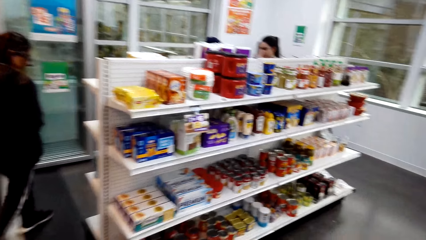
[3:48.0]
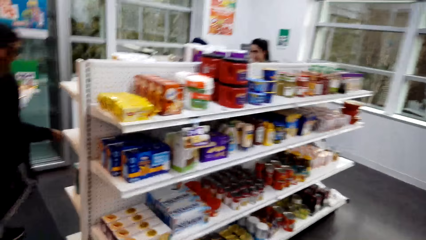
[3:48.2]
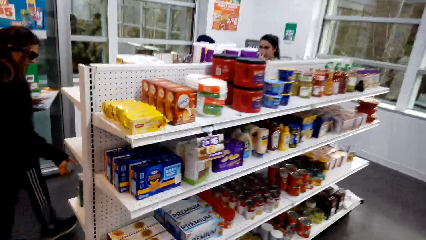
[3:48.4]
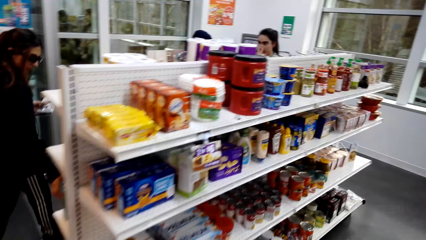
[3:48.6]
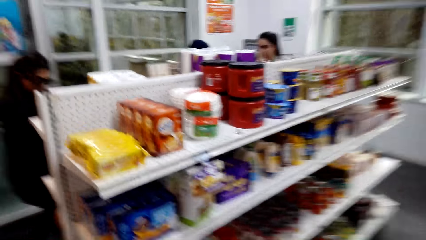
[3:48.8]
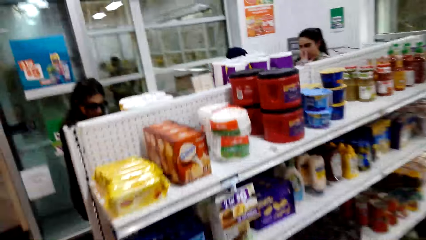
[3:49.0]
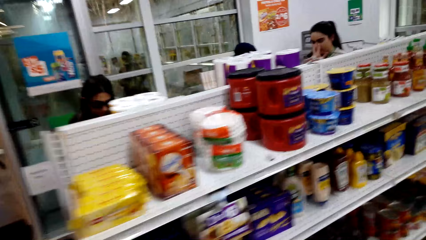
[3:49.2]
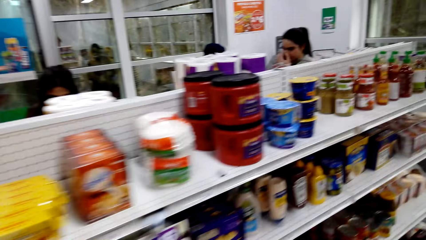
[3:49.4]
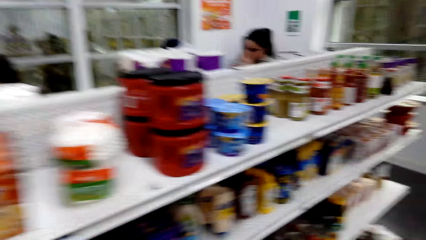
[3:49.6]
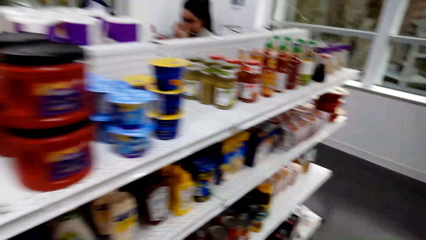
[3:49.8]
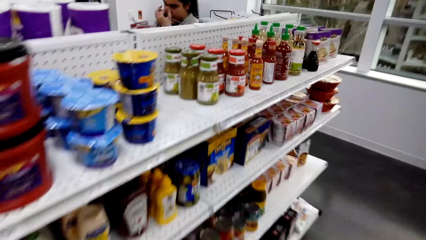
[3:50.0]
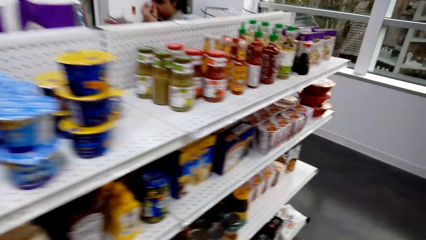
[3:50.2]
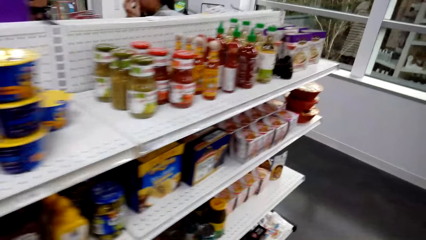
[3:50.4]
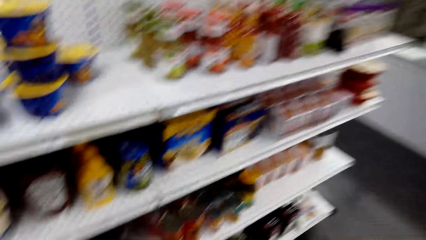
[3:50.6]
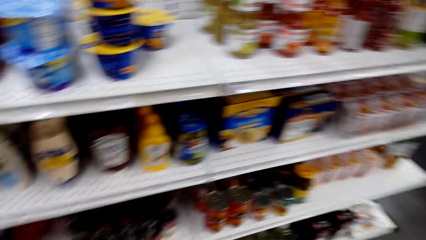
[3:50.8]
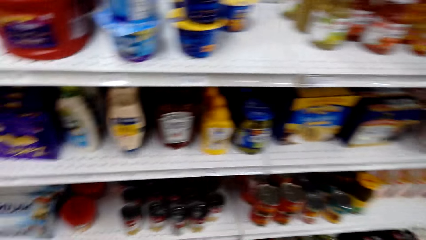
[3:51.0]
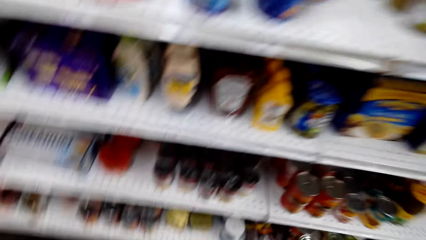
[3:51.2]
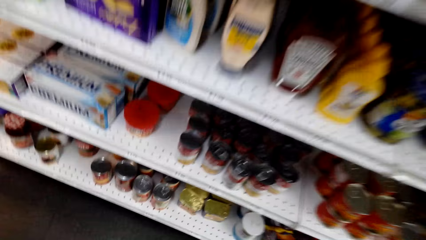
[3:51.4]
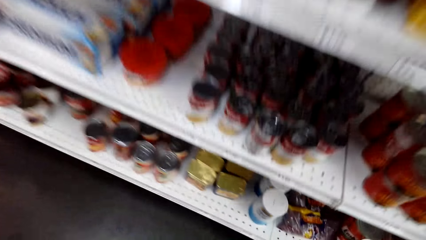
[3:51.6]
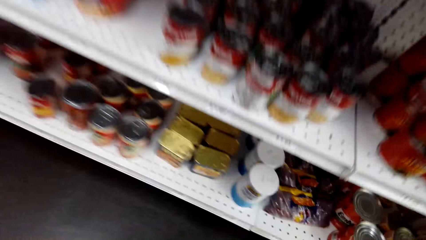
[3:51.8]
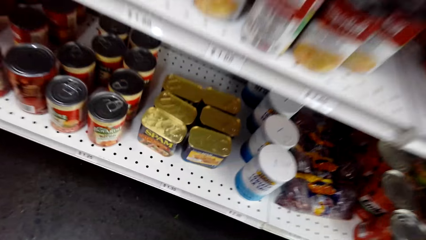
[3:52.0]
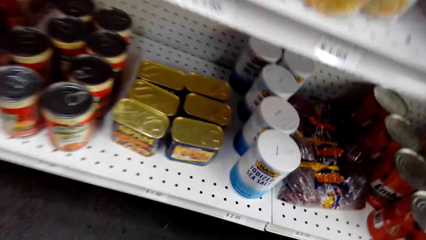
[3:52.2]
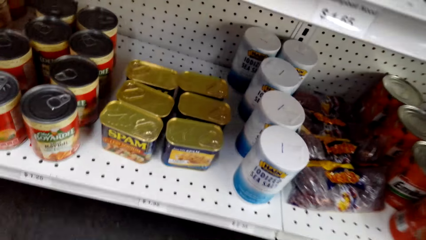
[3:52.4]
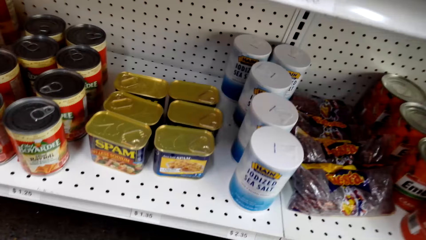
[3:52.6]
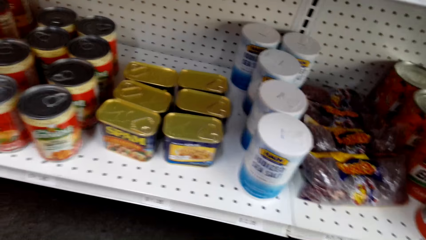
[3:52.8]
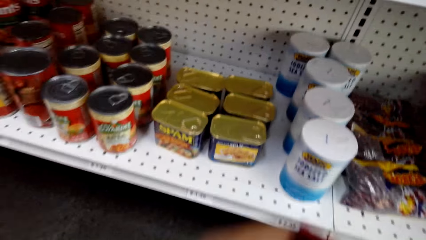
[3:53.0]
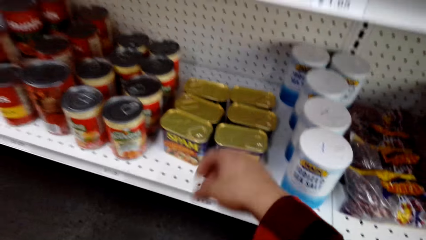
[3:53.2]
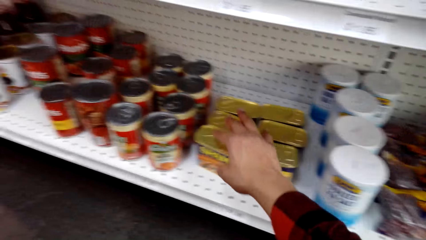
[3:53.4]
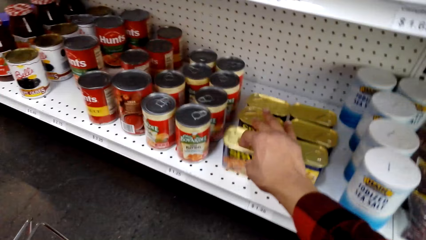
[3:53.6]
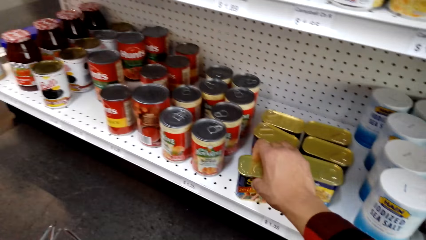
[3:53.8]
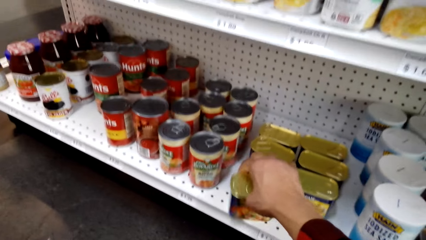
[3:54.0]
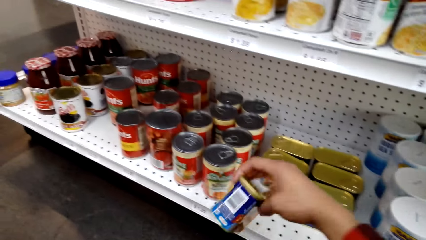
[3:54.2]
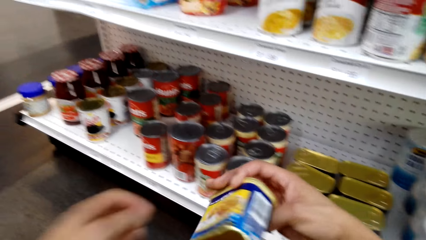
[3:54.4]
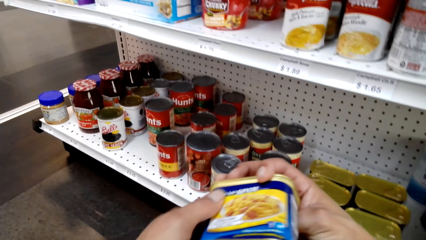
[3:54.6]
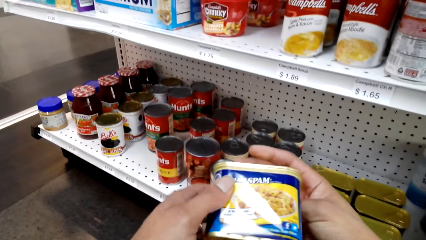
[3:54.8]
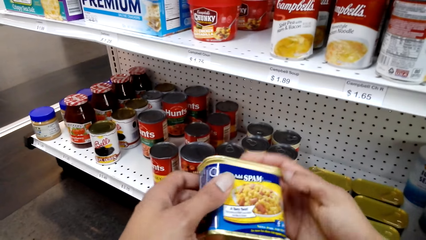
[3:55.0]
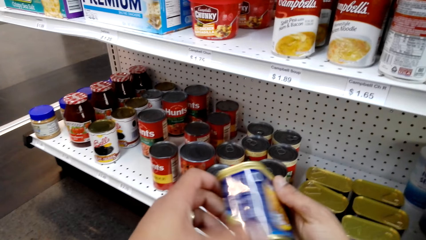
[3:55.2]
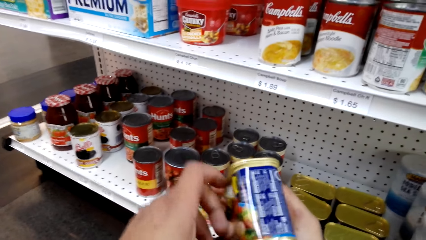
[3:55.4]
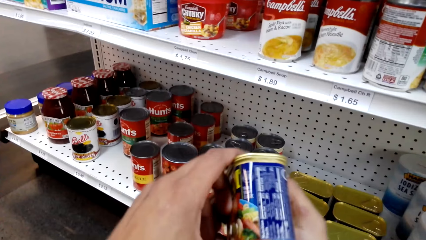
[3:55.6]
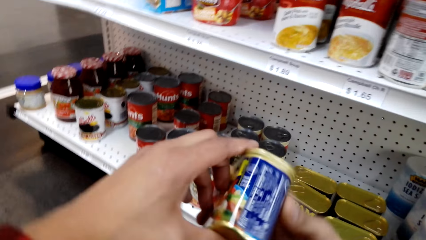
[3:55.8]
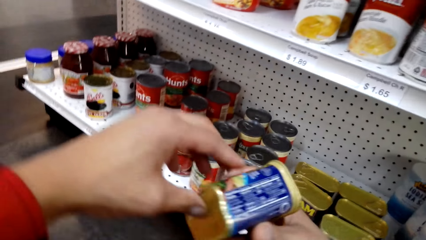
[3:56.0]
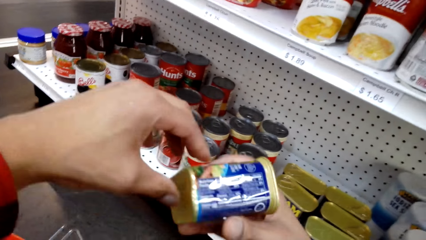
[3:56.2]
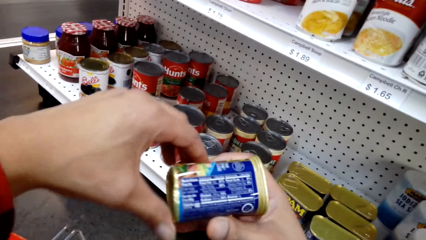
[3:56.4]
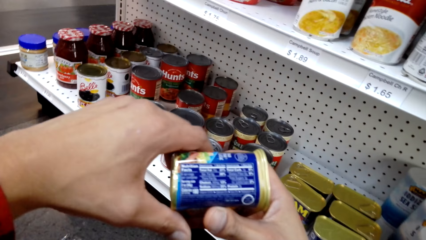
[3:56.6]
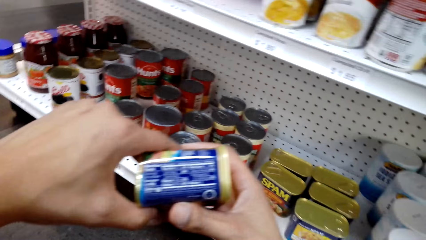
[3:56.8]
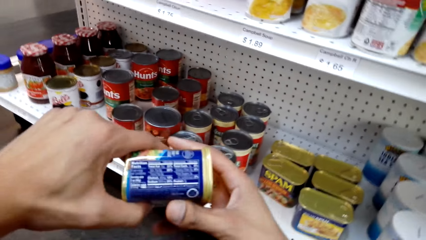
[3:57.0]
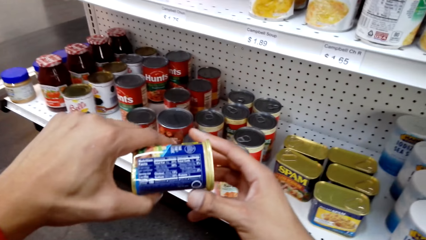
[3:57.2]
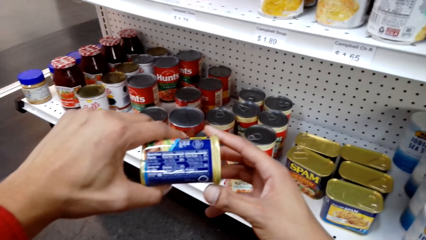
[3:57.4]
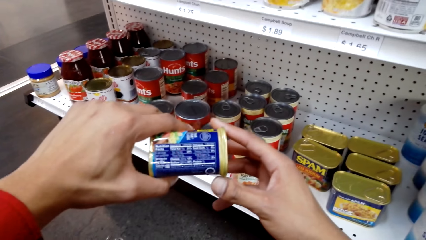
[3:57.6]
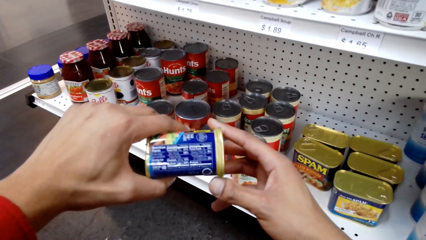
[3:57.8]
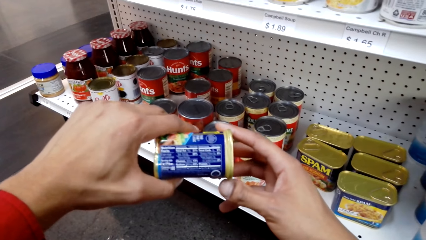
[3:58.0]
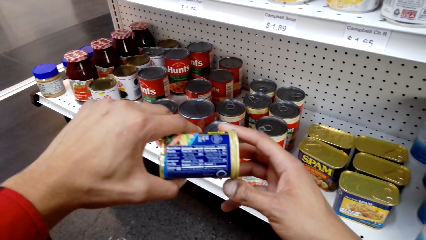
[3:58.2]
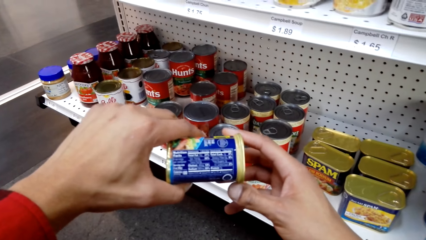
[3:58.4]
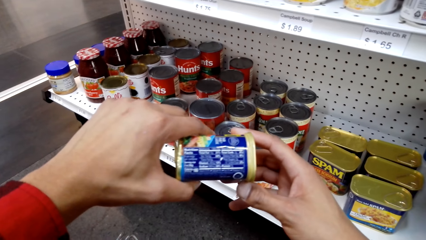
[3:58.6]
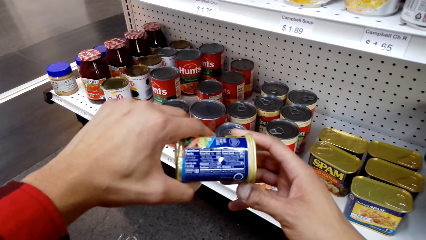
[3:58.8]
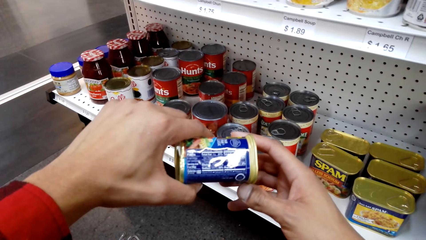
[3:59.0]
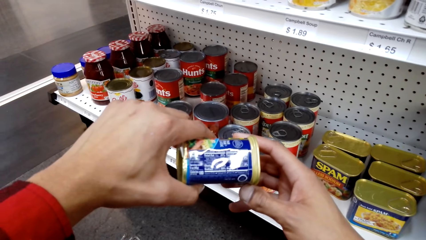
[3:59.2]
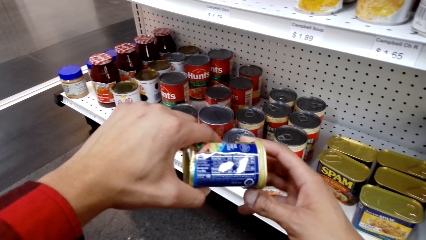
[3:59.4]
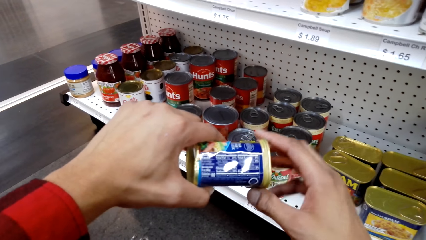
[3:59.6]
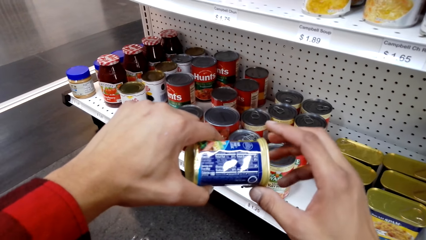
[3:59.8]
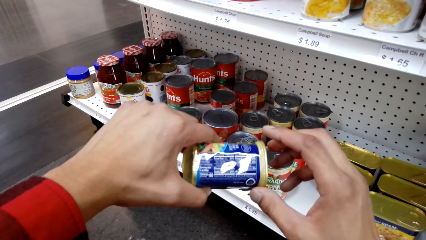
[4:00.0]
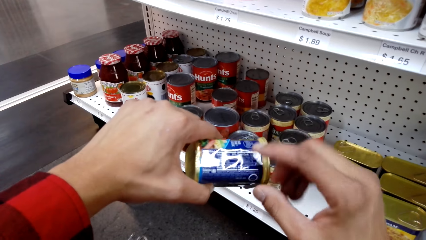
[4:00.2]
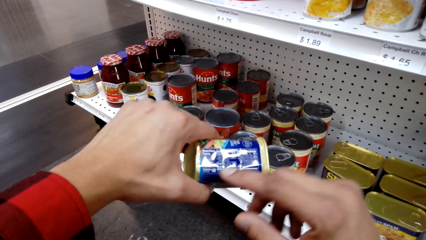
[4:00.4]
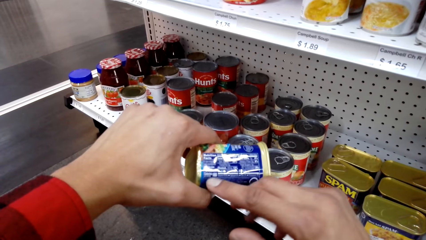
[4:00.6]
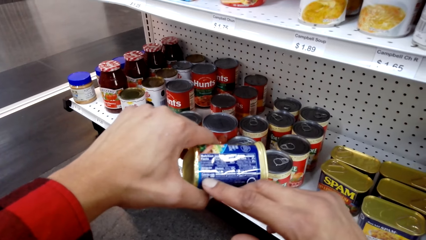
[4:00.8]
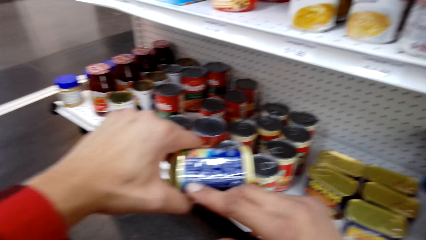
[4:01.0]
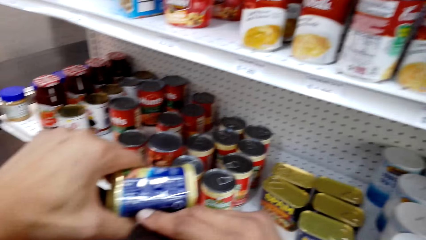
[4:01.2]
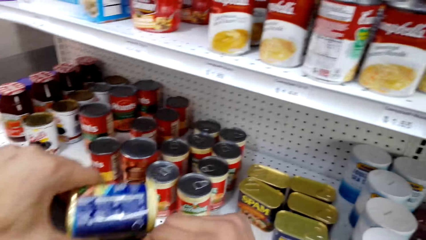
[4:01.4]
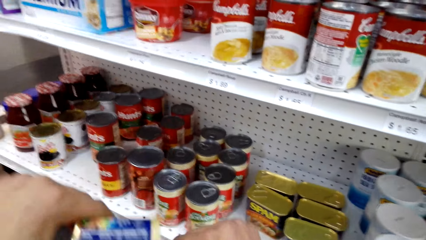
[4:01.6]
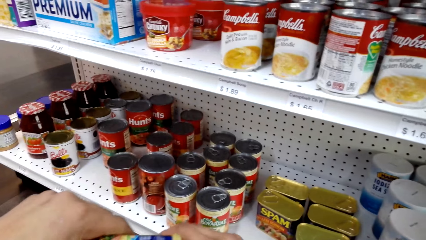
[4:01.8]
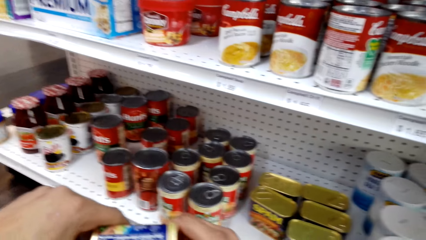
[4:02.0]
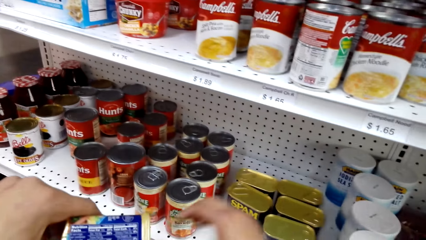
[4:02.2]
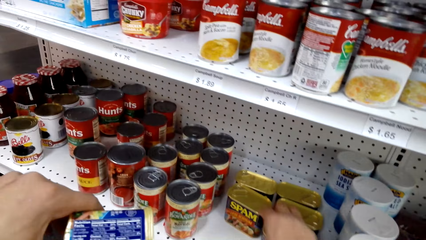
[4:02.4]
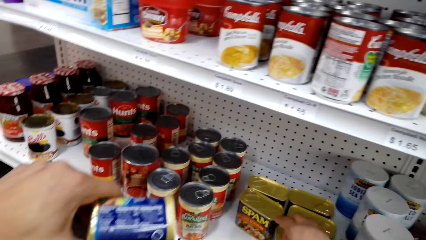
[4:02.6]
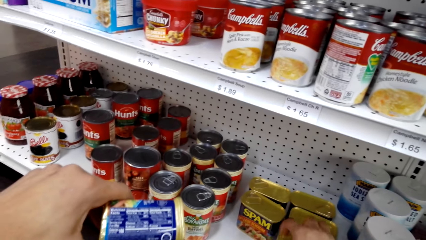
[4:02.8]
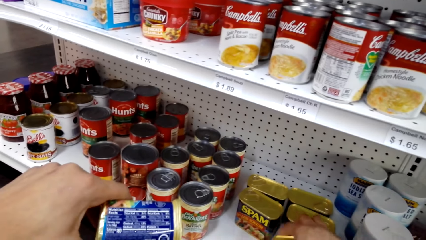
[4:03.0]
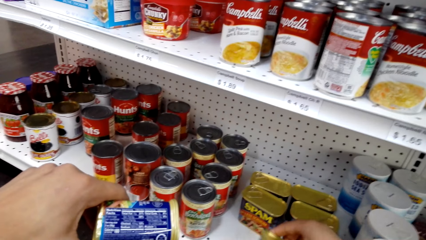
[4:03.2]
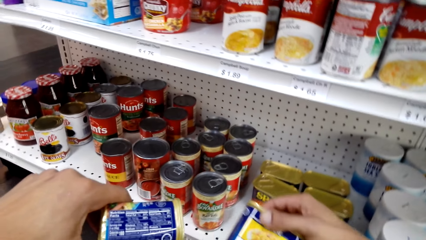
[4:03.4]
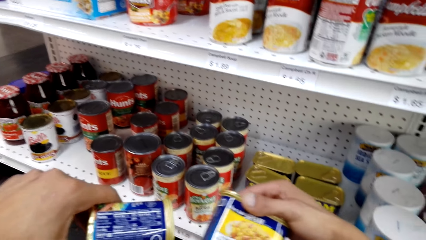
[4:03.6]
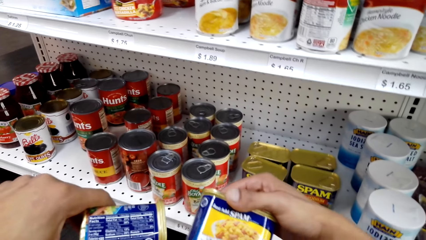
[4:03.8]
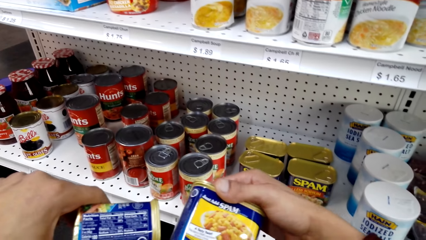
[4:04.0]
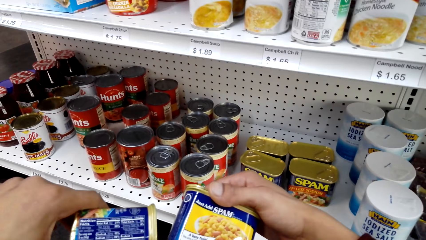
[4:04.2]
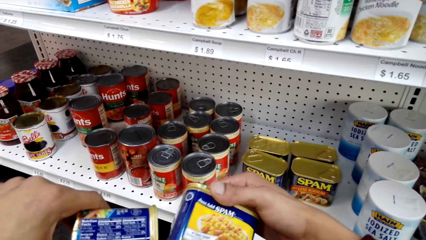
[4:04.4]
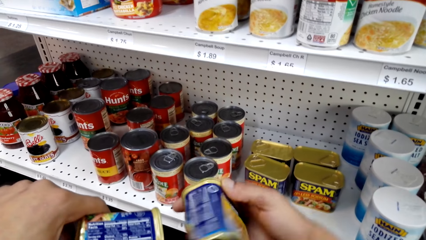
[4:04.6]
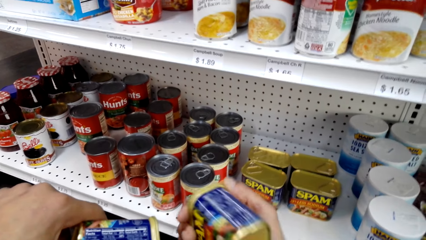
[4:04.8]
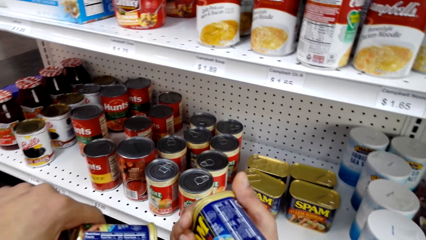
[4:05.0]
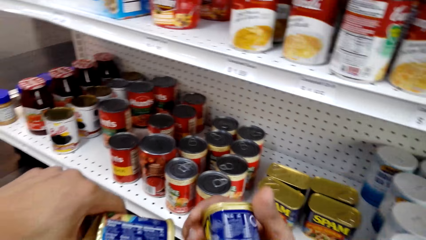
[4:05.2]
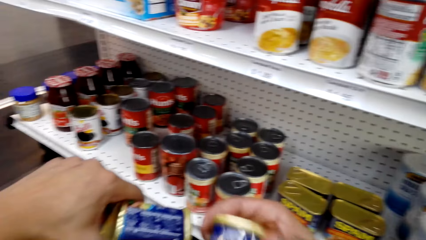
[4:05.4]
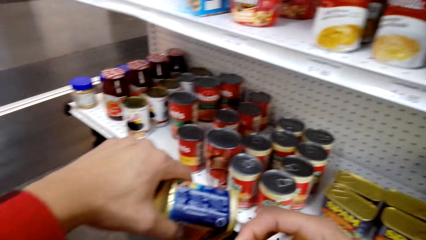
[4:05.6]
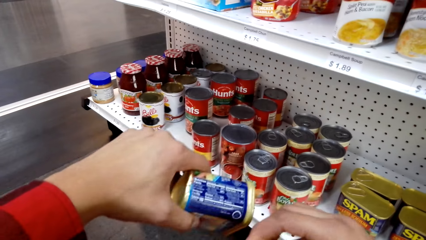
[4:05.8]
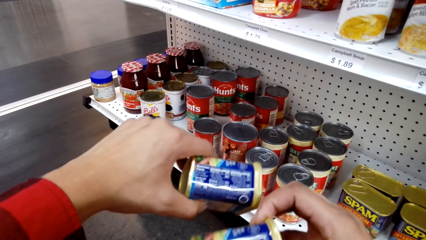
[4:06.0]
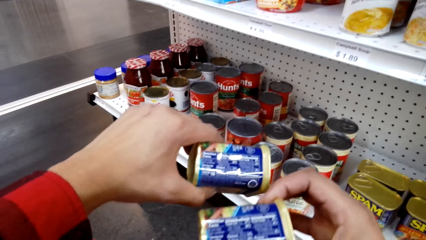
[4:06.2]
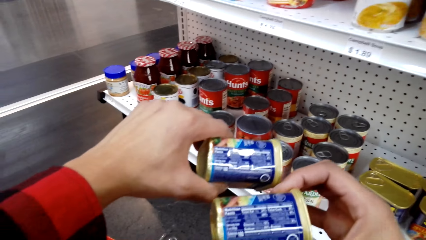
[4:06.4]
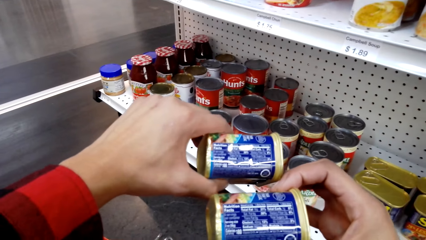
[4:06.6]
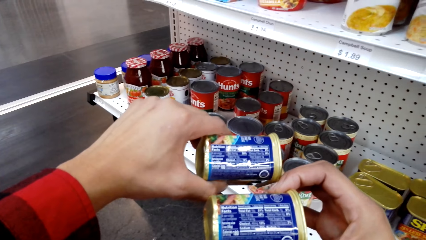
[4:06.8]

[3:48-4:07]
The camera wearer inspects the racks. They pick a container of spam from the shelf and look at the container of spam. They pick another container of spam from the shelf and look at the container of spam.
